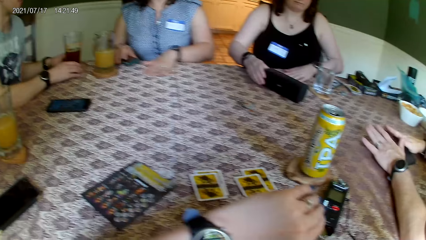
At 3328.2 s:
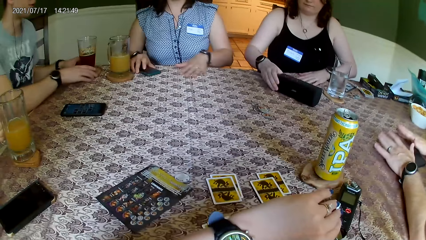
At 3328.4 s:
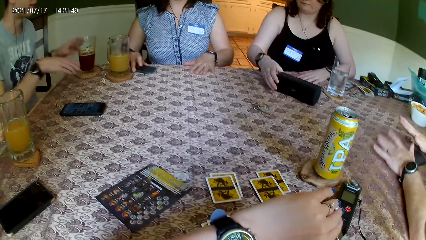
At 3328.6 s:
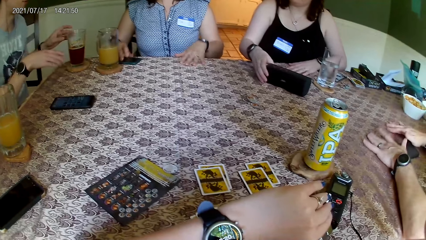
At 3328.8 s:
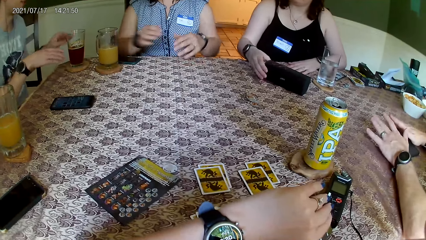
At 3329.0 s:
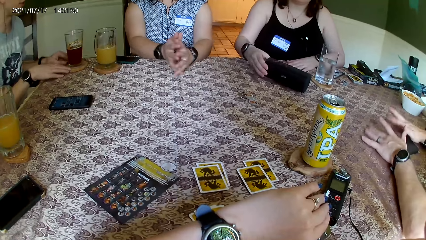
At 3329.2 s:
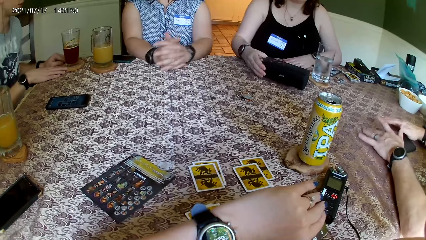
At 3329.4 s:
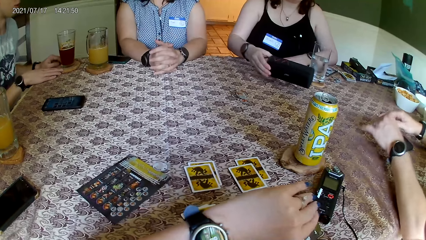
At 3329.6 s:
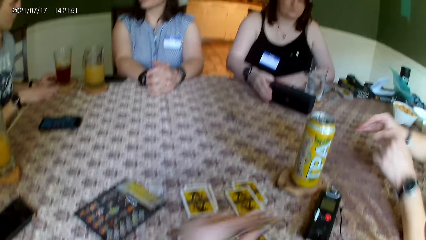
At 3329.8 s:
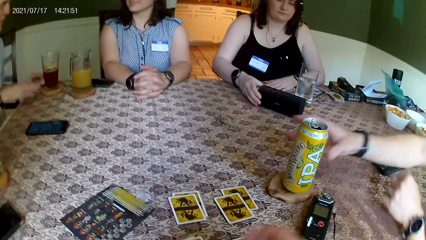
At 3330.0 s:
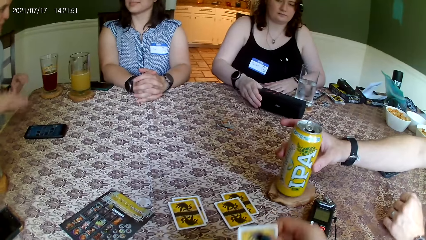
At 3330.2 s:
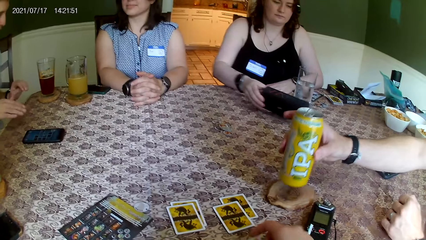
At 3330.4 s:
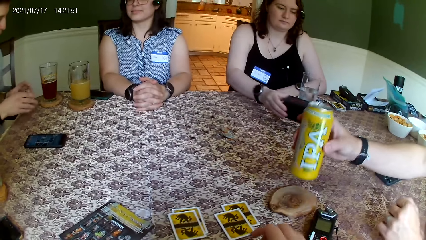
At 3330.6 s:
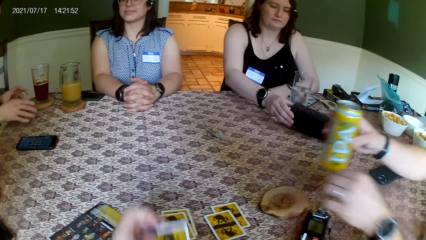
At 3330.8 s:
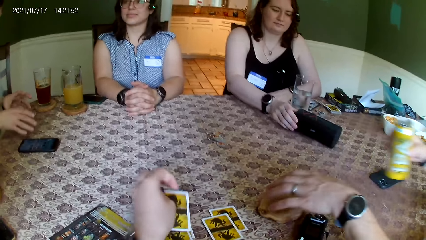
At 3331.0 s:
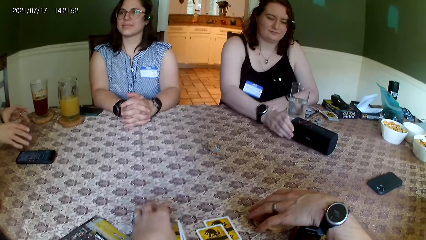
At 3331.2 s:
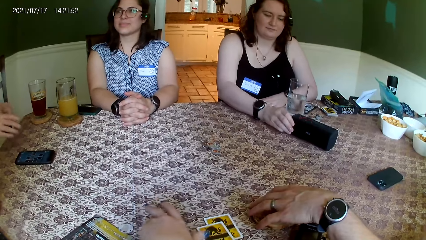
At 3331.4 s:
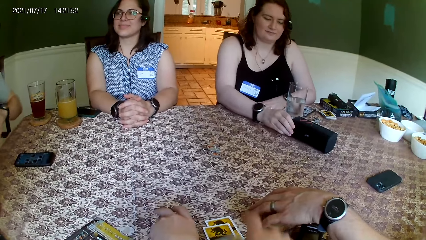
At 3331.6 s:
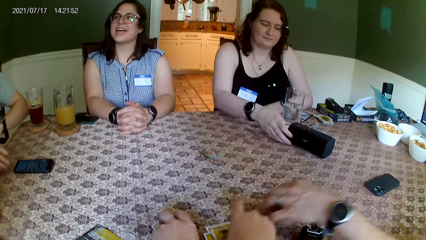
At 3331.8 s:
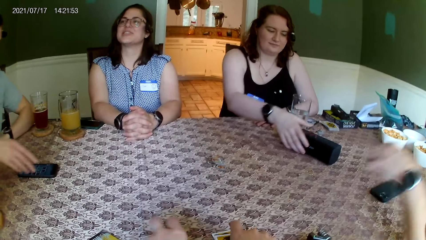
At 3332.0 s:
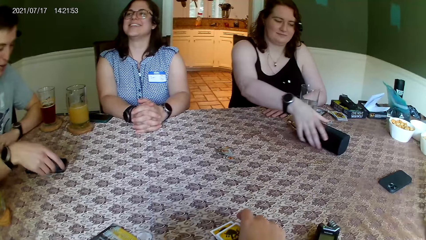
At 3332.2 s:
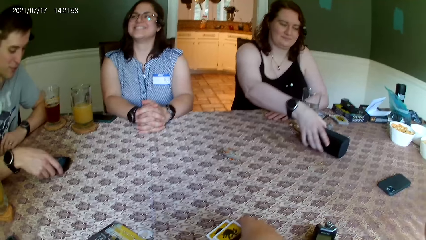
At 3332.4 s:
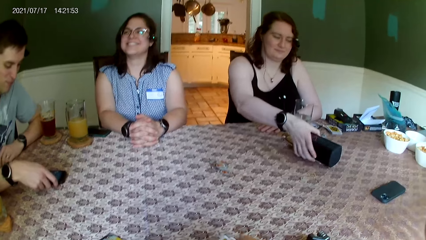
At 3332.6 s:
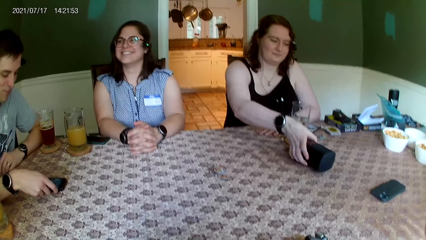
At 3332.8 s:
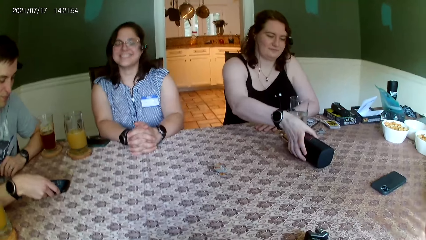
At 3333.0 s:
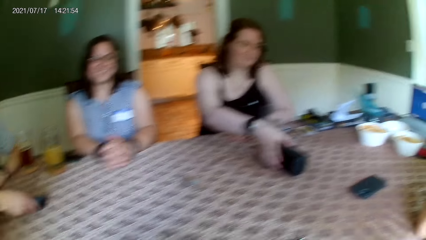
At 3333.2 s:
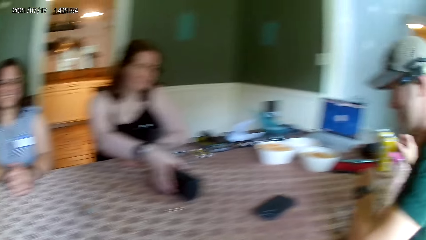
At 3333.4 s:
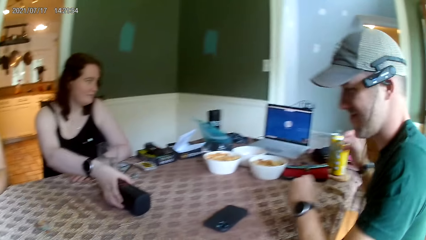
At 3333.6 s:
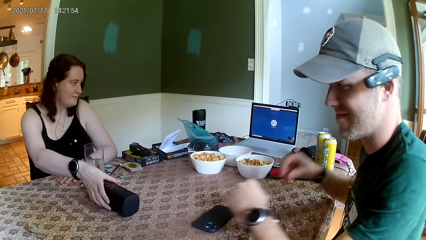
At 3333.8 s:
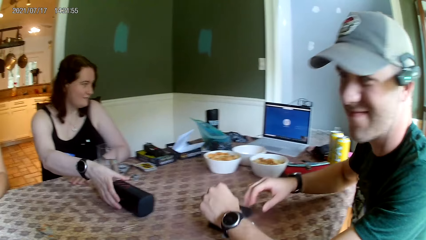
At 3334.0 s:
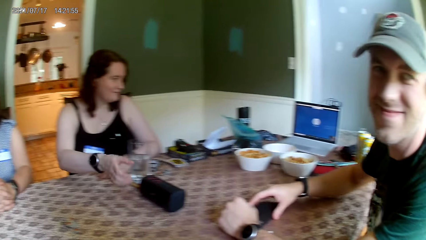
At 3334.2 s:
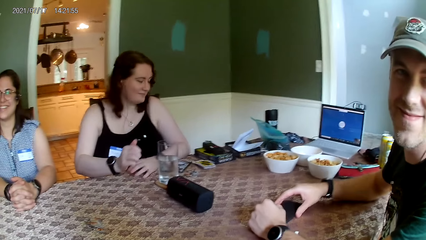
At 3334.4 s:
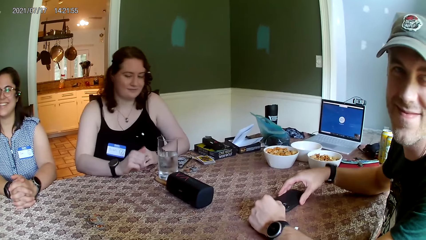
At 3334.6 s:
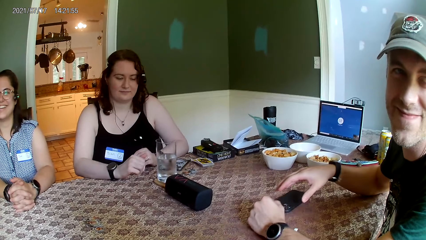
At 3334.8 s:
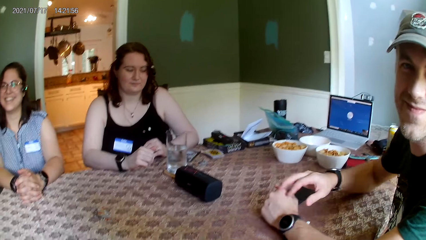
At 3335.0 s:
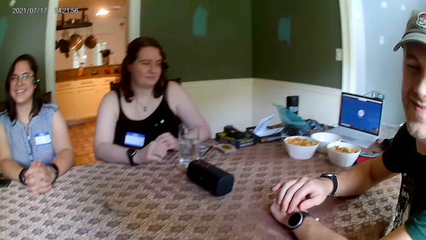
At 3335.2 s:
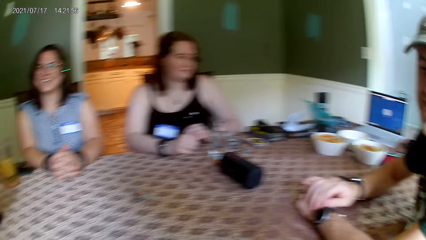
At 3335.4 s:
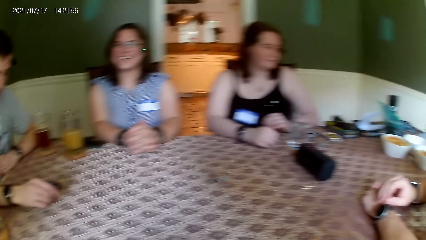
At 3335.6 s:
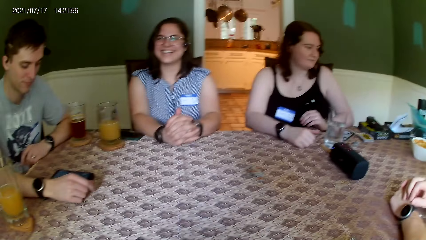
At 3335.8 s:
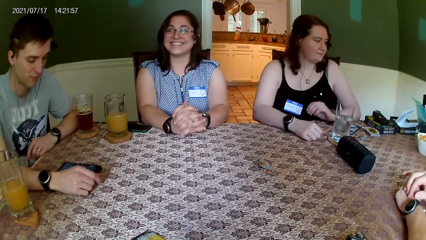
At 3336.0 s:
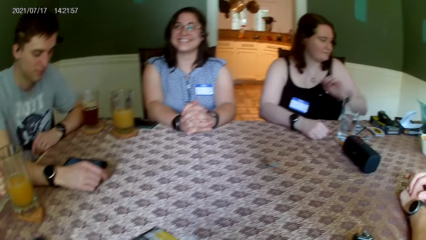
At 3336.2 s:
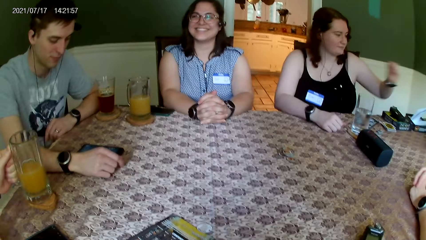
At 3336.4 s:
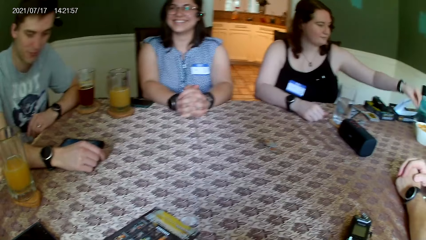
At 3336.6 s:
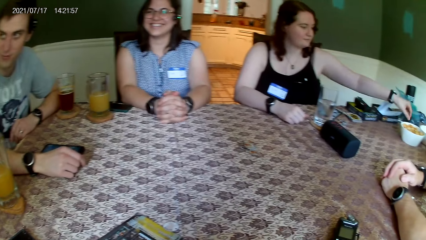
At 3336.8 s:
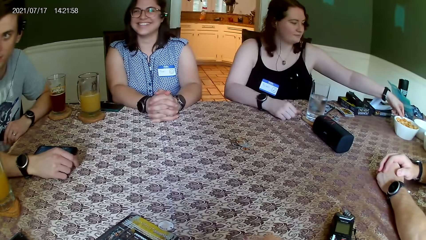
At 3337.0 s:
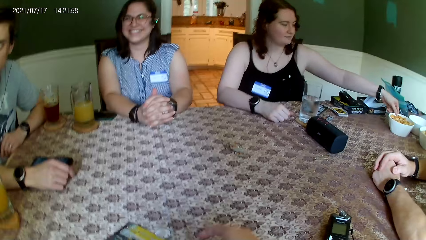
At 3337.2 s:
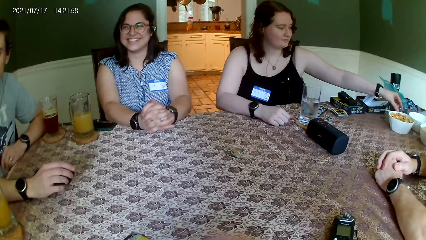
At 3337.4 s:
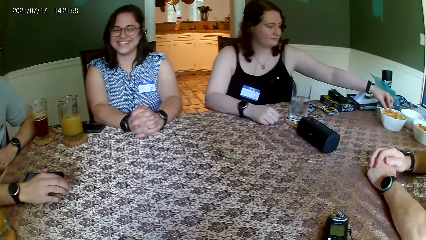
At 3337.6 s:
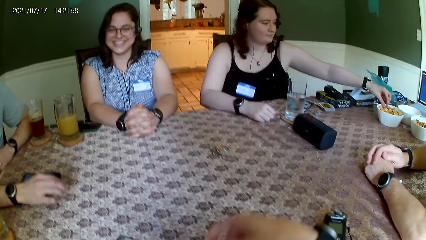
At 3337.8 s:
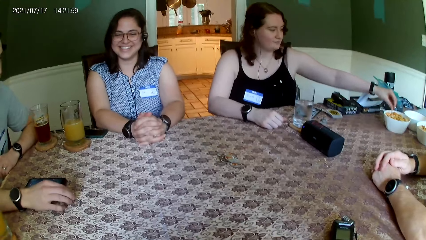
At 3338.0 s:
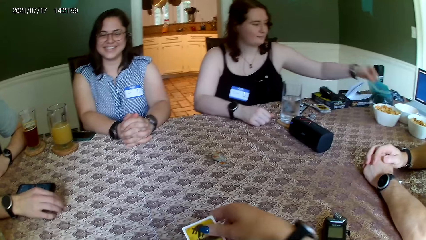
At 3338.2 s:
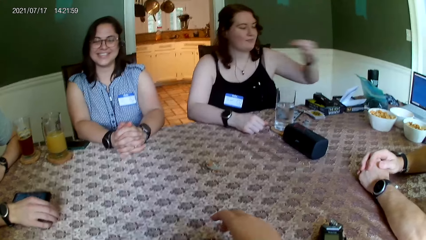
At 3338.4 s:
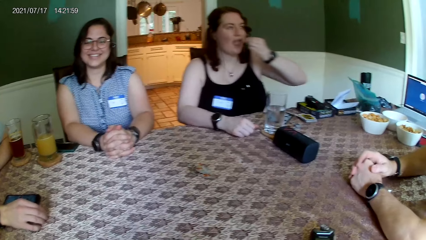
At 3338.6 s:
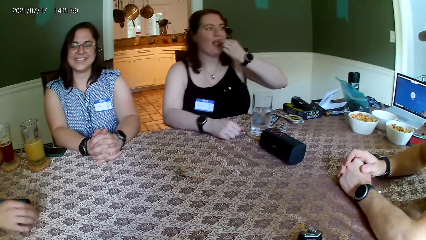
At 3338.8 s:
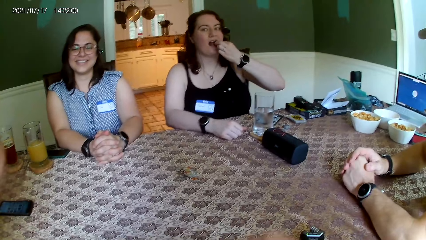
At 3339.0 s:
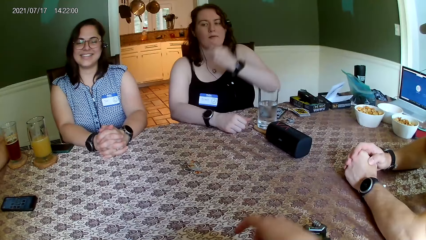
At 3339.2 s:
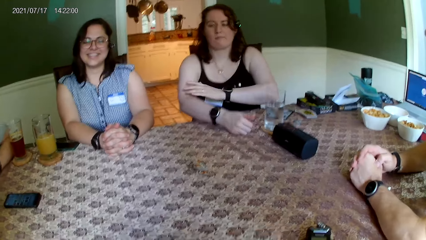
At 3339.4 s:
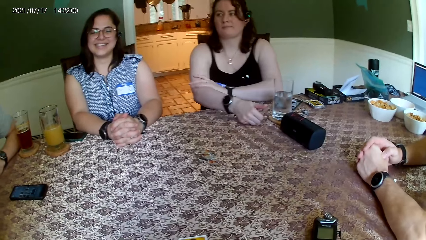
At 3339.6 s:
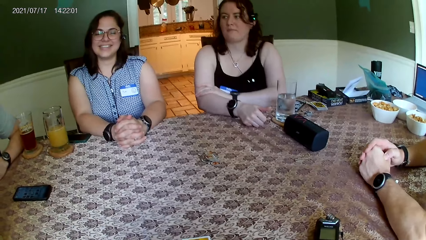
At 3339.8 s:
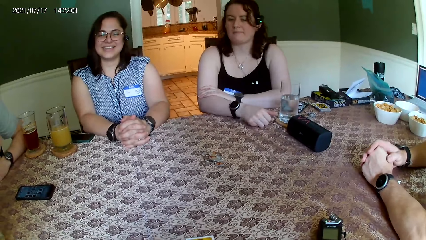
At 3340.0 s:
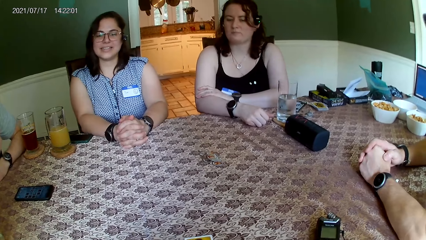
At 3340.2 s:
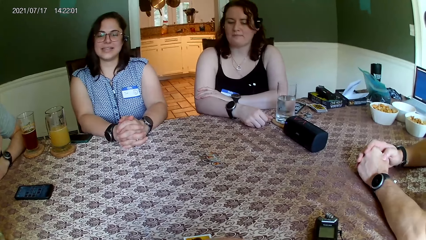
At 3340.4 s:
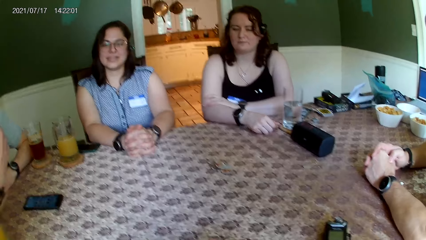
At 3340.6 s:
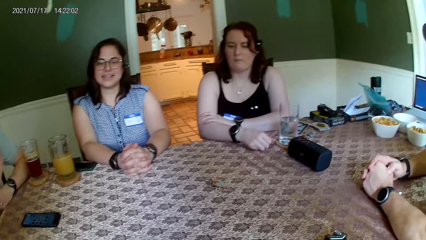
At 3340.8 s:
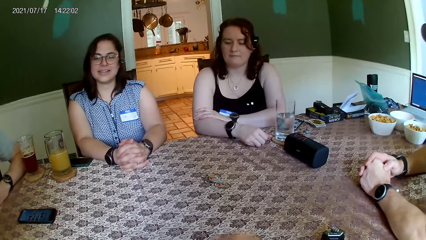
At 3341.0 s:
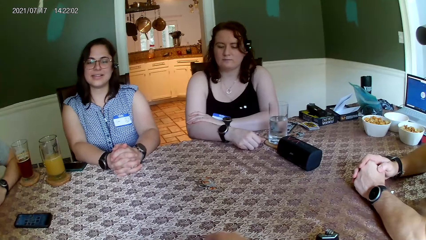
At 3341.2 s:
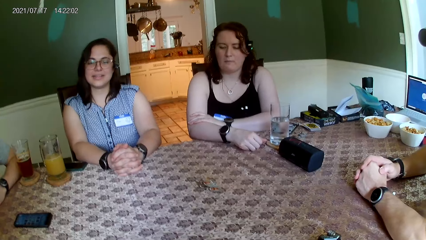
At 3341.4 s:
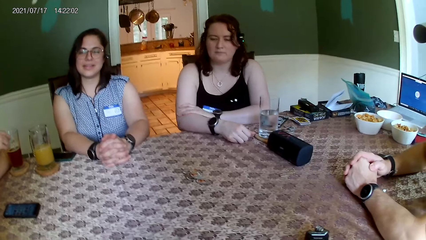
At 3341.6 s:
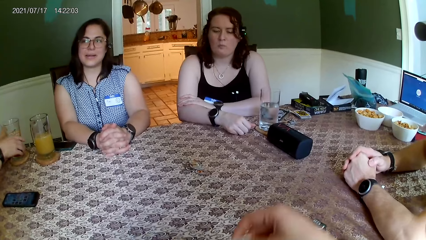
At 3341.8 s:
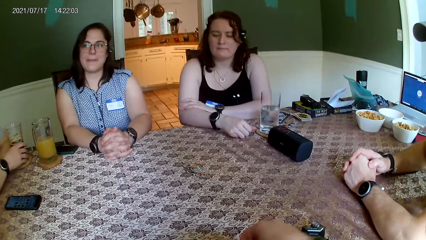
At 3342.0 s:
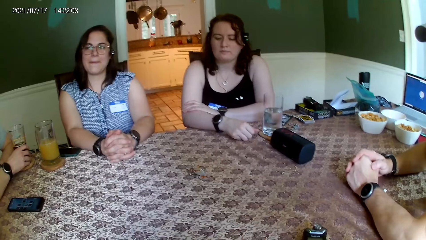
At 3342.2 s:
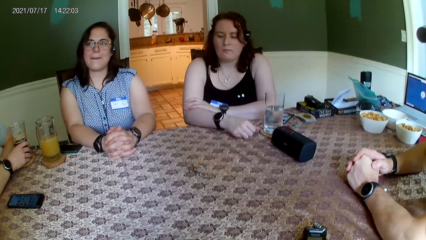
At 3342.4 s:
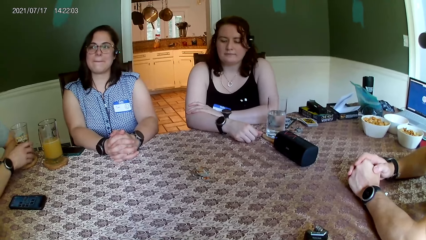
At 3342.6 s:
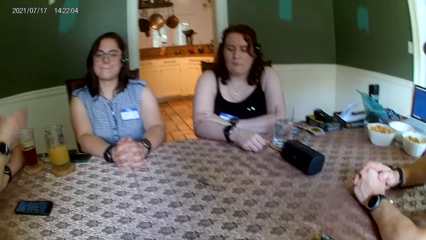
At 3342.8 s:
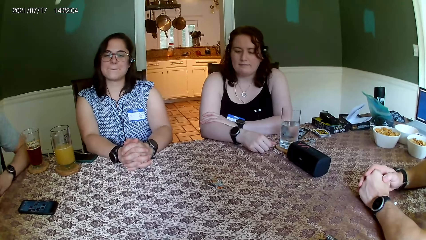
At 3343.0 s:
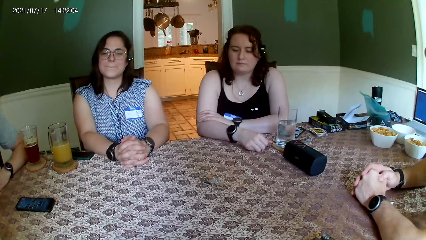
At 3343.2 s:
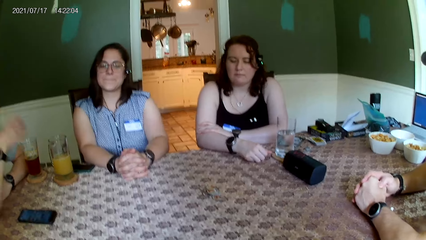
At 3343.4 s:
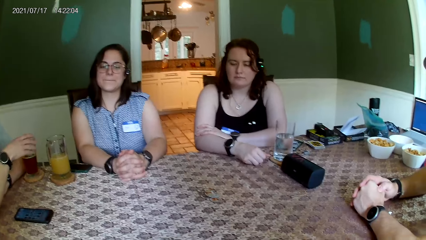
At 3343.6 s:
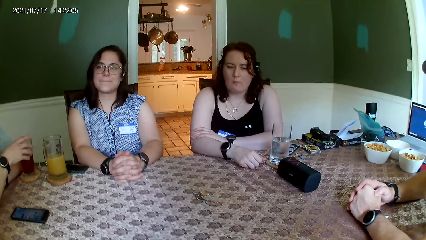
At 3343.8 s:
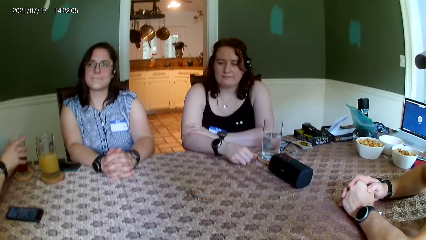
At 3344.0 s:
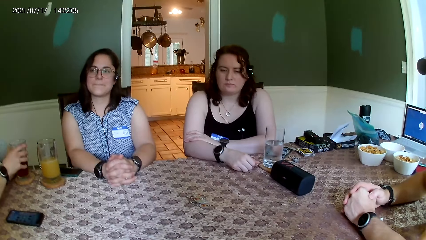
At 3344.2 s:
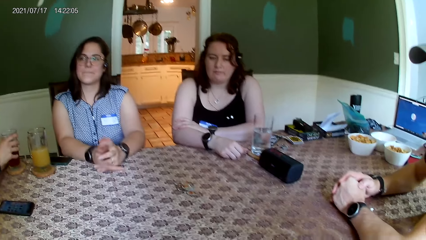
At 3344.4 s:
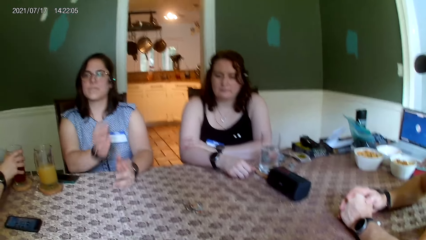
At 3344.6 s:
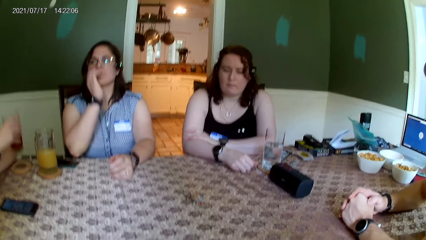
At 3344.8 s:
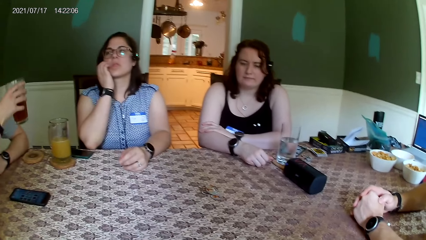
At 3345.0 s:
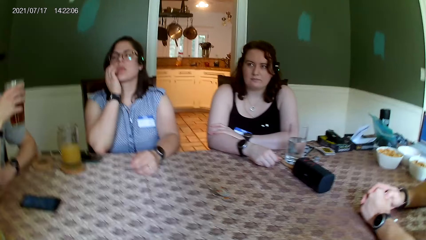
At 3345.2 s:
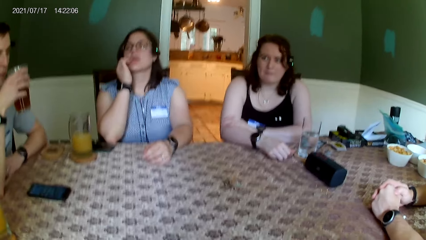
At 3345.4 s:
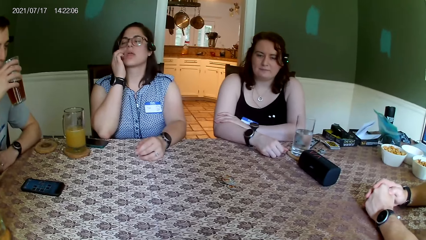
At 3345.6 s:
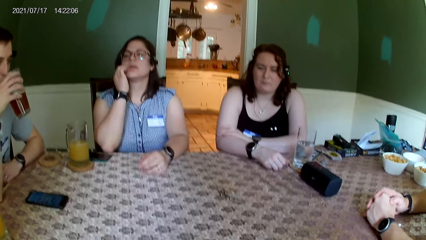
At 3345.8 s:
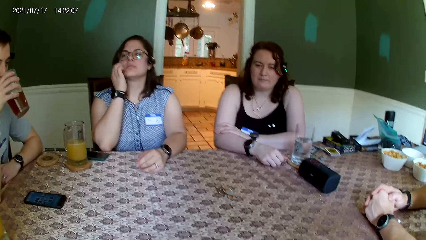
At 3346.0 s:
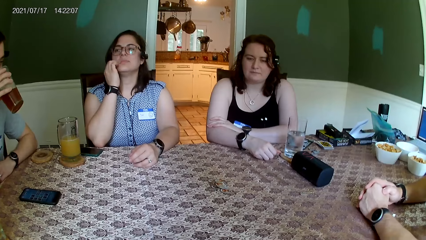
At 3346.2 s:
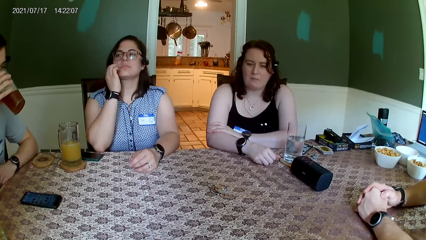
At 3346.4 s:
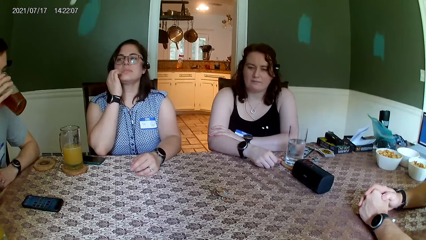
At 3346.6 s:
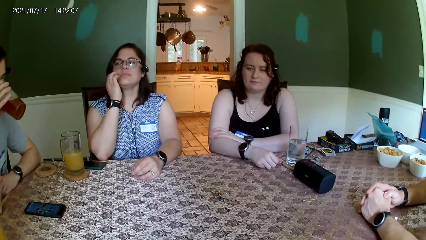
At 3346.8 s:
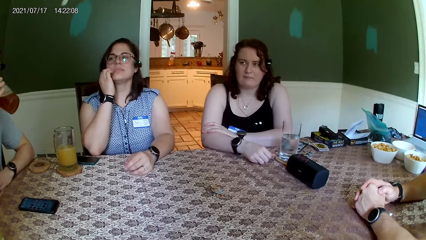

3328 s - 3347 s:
The camera wearer looks at her watch. A man picks up the yellow can from the coaster on the table with his right hand. The camera wearer shares cards on the table. A woman picks snacks from a white bowl on the table with her left hand. The camera wearer picks cards from the table. She shares cards on the table.
